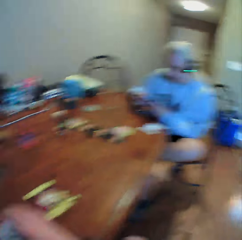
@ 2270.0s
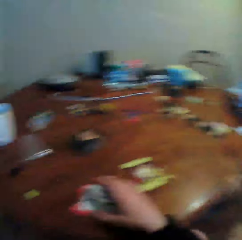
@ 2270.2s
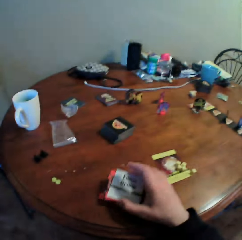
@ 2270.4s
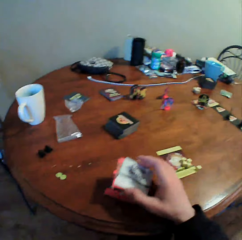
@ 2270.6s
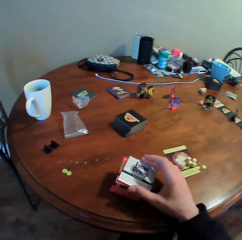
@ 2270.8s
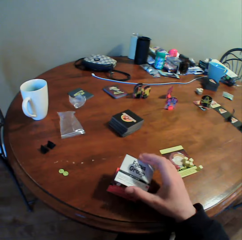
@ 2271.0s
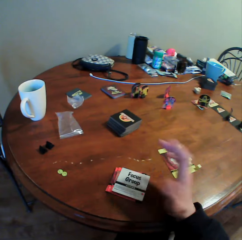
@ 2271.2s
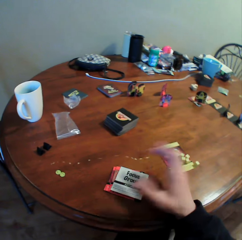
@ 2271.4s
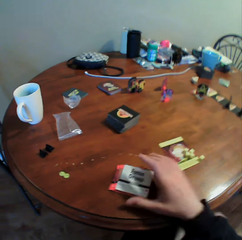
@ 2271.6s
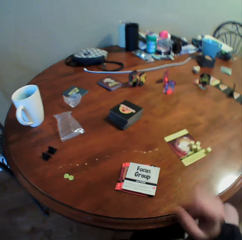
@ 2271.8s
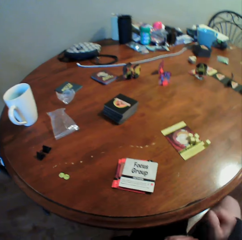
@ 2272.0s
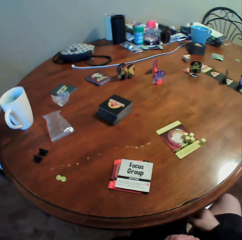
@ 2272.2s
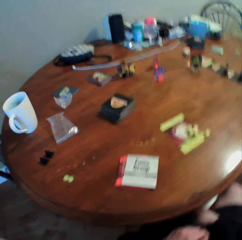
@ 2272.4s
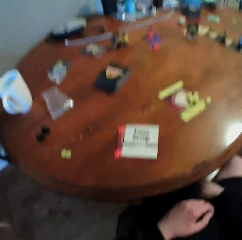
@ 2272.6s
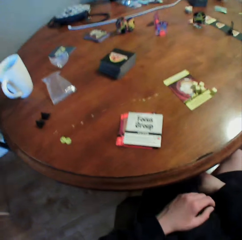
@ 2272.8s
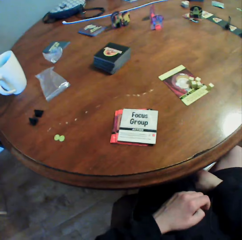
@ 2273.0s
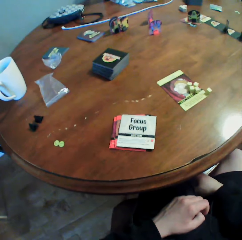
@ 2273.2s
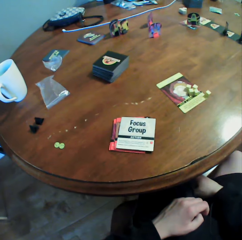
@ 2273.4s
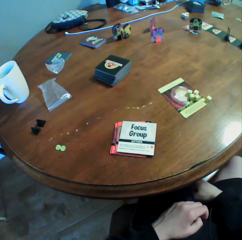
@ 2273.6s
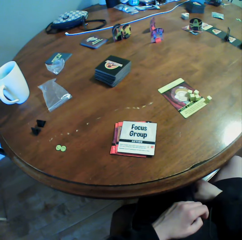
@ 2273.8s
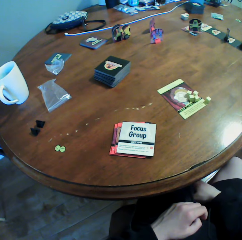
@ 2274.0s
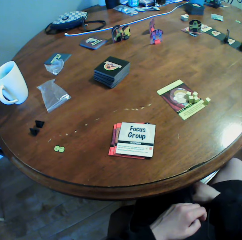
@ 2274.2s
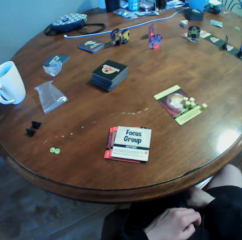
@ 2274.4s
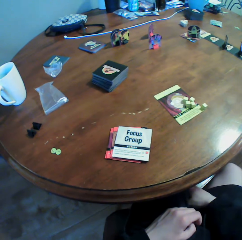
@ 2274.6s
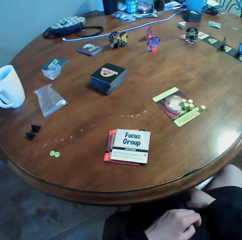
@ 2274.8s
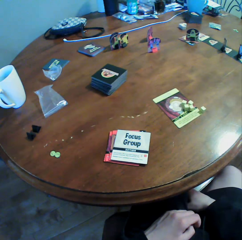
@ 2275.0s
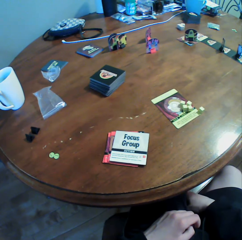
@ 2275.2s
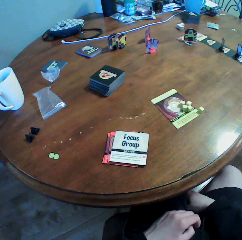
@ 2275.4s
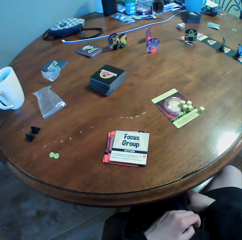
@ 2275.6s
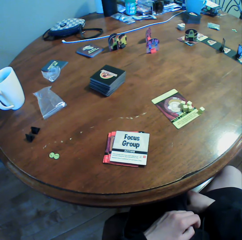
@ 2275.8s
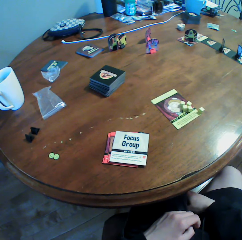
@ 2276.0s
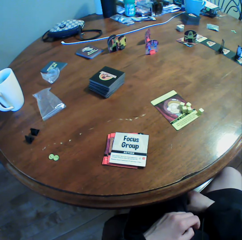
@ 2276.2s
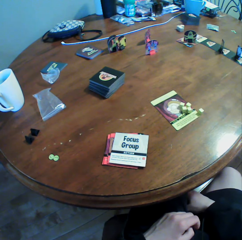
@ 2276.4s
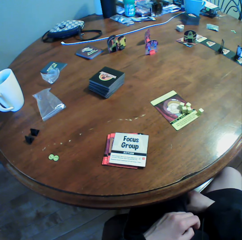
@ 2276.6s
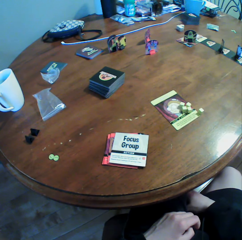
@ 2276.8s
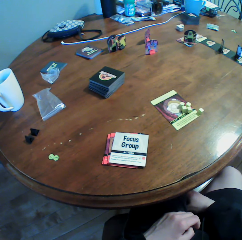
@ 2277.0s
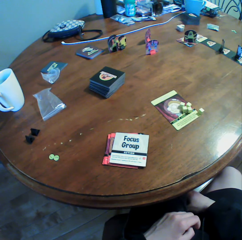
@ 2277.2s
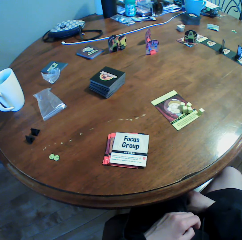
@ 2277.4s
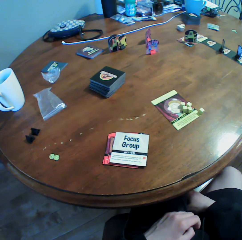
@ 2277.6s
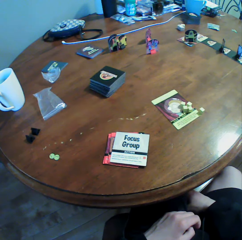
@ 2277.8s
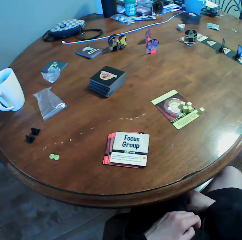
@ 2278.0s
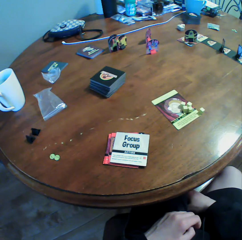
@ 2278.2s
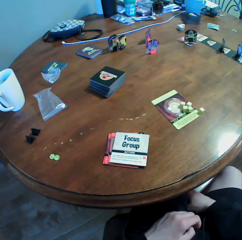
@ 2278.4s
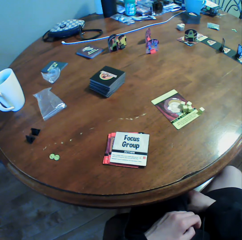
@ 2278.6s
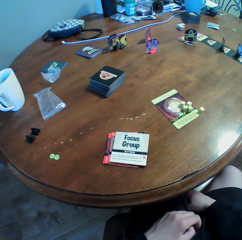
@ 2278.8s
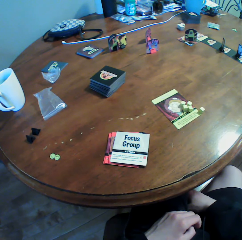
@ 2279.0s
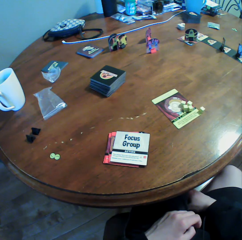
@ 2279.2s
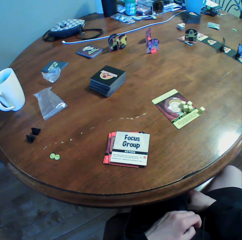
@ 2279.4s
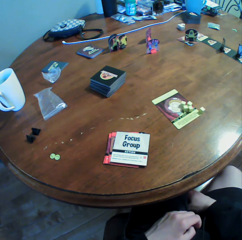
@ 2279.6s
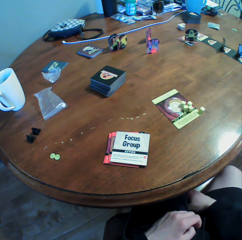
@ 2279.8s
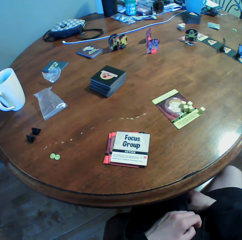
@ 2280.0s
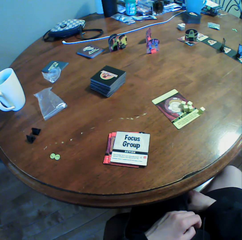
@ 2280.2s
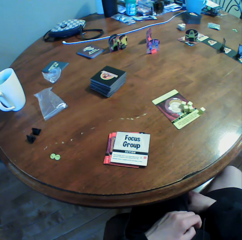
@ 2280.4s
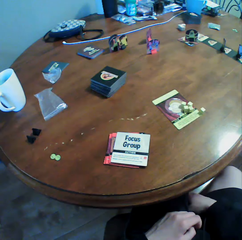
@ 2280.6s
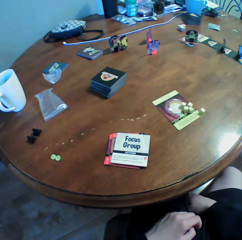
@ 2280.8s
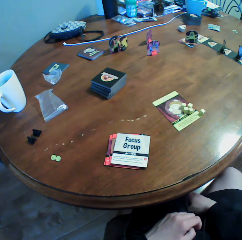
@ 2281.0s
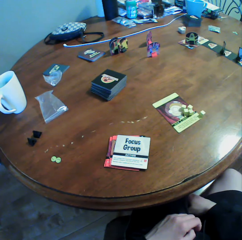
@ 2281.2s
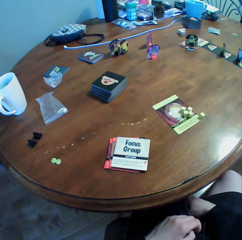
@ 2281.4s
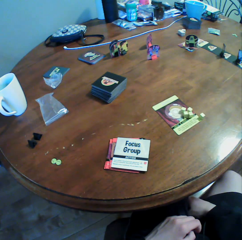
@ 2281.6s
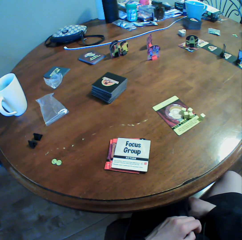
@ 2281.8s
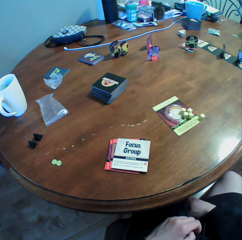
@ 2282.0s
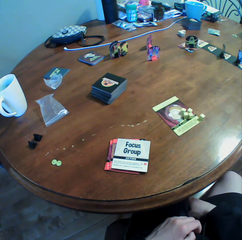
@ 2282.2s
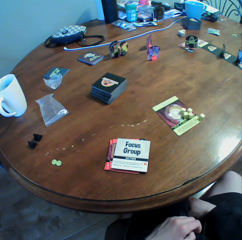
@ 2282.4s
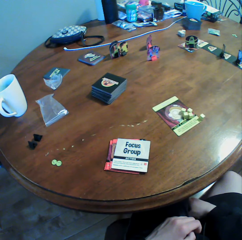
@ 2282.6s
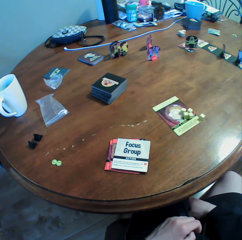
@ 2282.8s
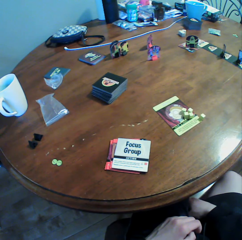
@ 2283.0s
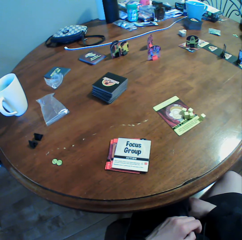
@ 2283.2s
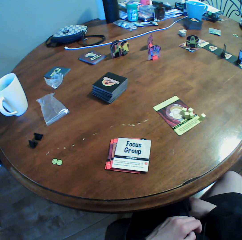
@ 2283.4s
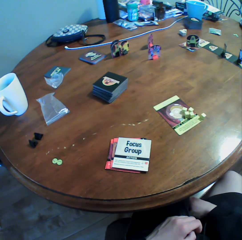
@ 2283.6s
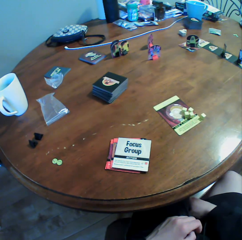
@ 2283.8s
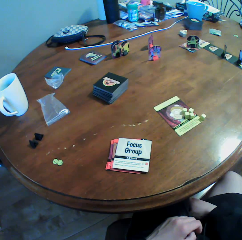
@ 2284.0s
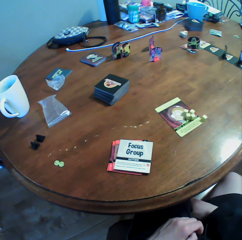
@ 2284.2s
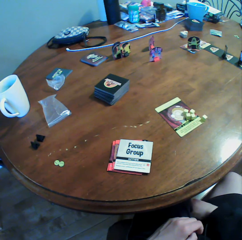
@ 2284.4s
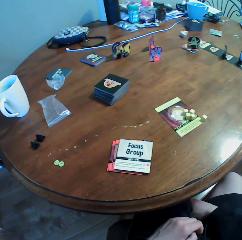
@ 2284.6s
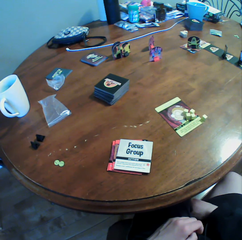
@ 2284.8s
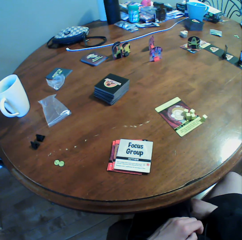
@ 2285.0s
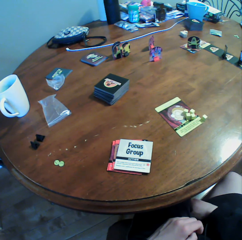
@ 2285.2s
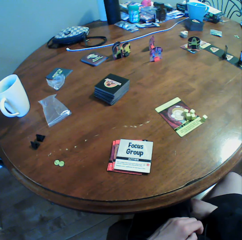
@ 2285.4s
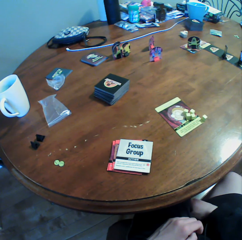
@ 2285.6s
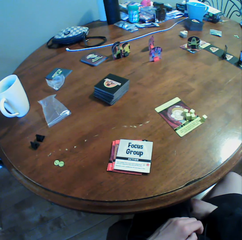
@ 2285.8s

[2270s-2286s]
The camera wearer moves a card on the table, drops the card on the table, moves their hand, does something, and looks around.

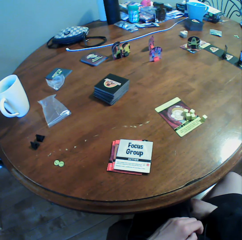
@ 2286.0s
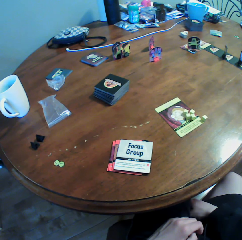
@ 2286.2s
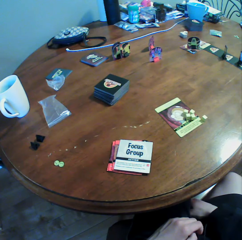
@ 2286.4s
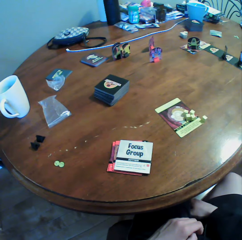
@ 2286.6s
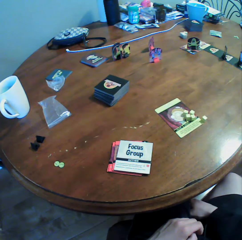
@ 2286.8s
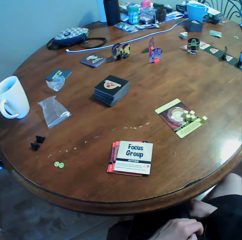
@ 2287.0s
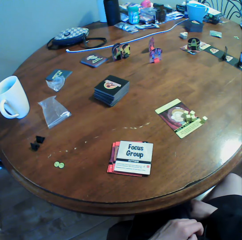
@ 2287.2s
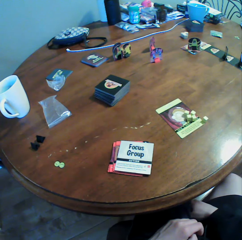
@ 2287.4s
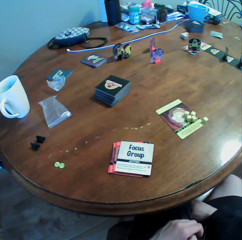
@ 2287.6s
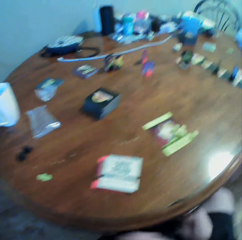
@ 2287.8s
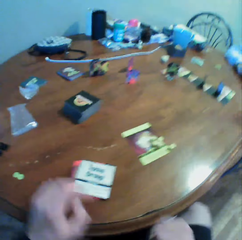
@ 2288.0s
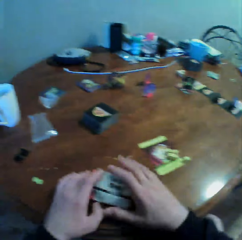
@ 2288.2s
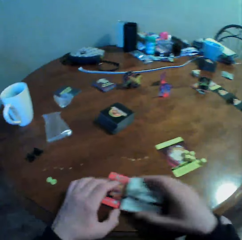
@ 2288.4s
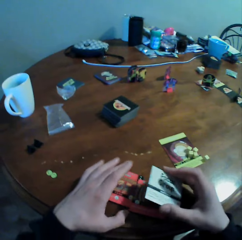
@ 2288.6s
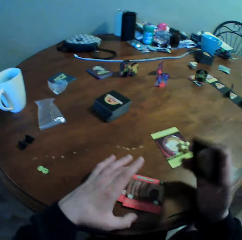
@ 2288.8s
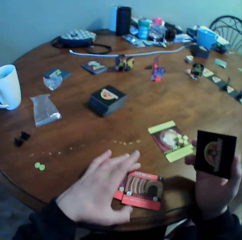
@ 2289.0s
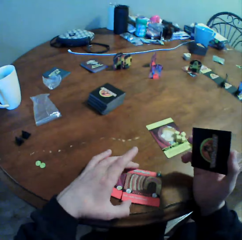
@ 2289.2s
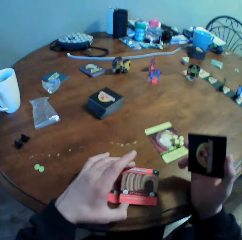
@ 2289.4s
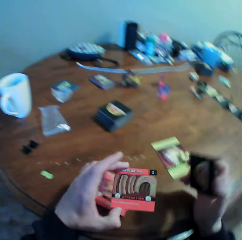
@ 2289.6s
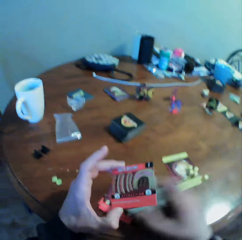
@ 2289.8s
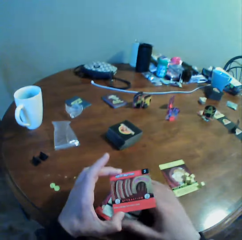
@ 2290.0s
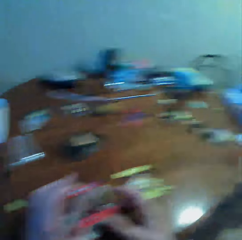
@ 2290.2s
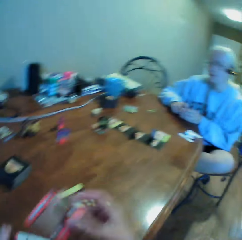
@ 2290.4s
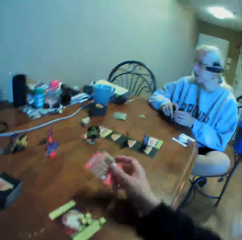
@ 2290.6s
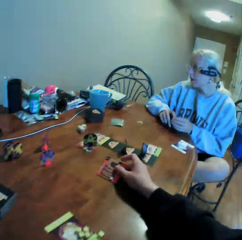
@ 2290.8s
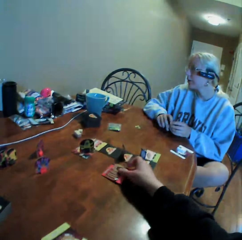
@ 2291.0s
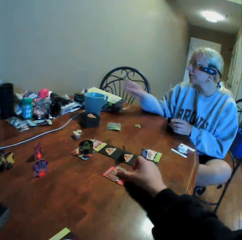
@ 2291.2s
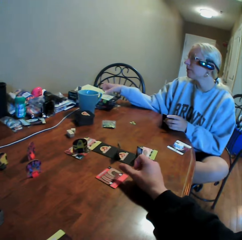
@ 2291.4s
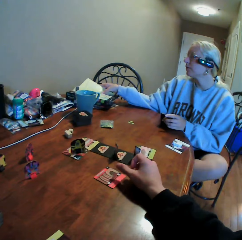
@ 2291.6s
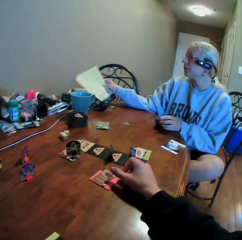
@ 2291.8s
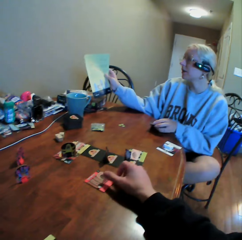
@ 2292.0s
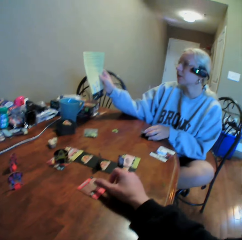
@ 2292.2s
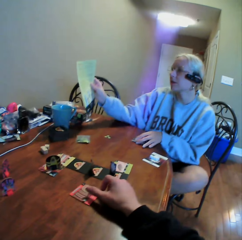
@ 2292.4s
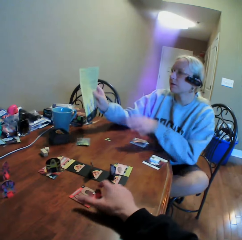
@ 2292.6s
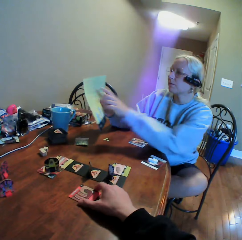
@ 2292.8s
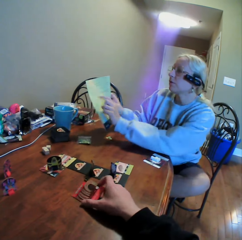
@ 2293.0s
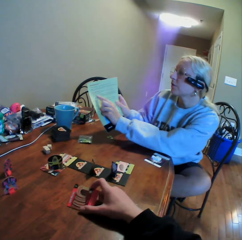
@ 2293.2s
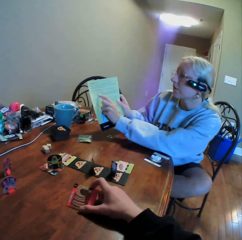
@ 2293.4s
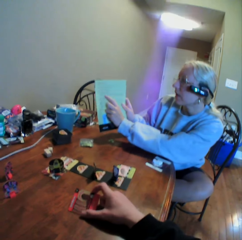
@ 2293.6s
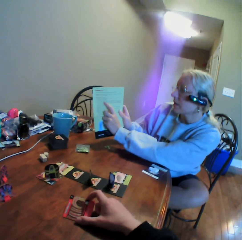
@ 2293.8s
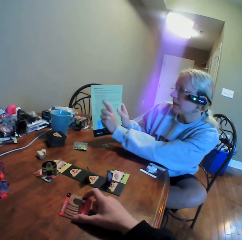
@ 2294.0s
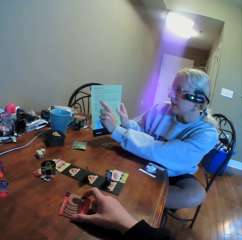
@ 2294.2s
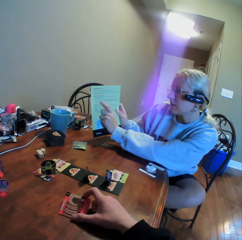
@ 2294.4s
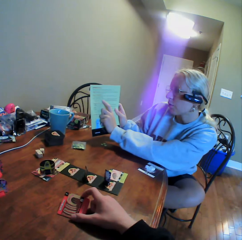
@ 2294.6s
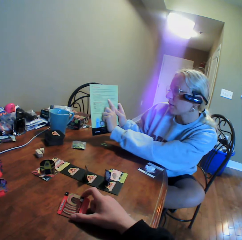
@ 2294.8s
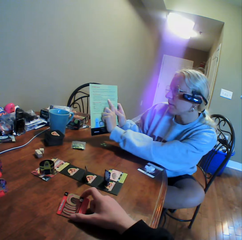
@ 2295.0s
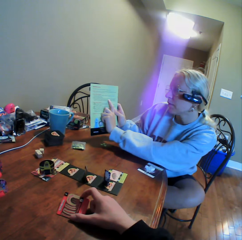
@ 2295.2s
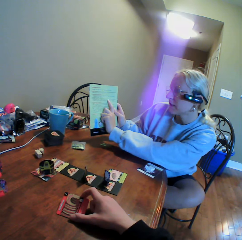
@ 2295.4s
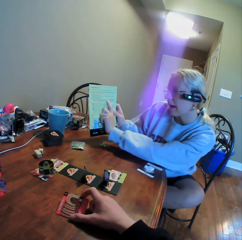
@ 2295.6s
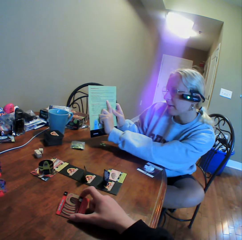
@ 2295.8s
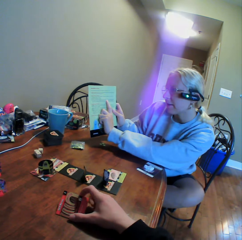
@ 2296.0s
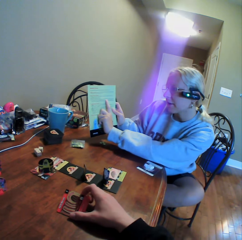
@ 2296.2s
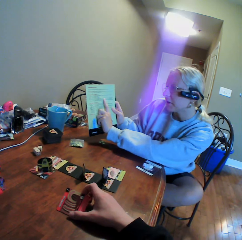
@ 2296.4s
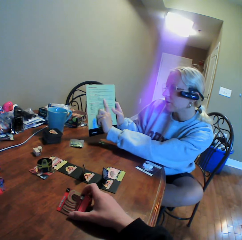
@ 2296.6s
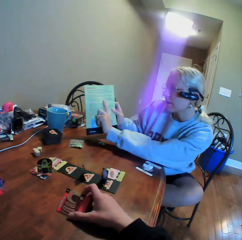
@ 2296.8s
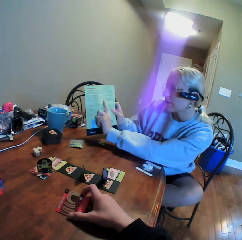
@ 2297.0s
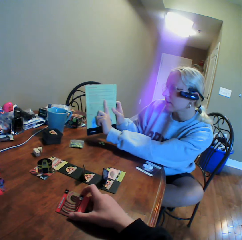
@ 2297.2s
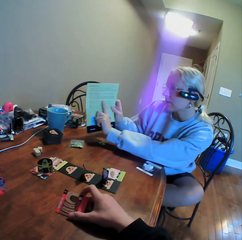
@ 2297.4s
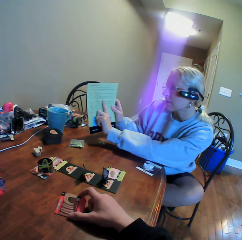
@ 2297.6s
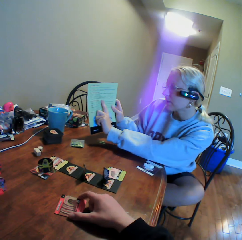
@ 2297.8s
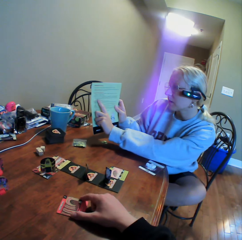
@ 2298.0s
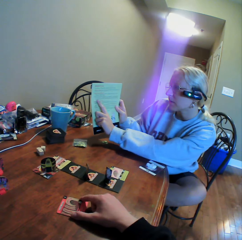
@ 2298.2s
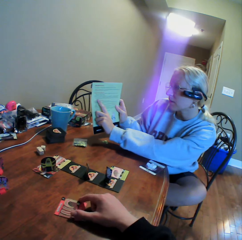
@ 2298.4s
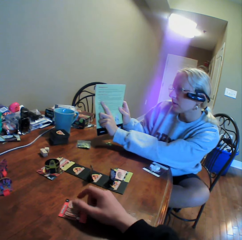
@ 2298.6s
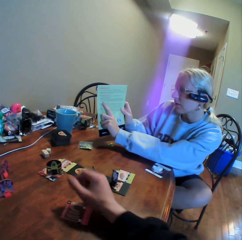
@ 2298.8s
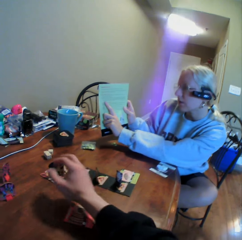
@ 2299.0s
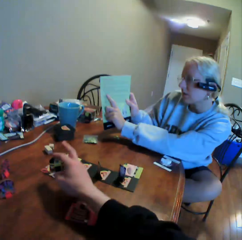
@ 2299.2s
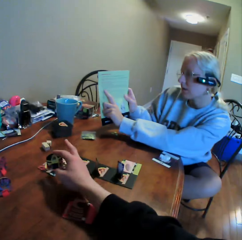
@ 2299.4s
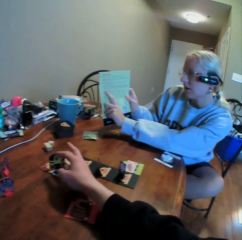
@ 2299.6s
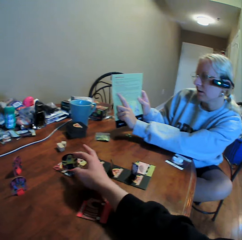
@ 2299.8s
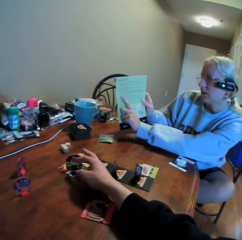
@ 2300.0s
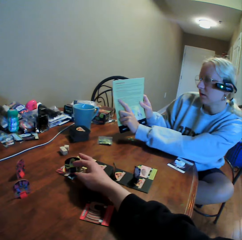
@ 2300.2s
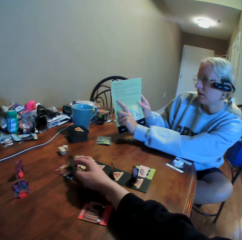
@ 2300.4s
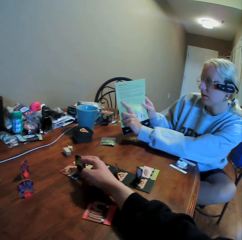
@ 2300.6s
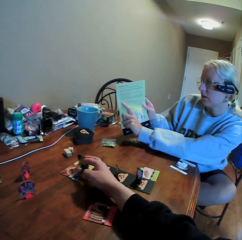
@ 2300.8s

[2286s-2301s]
A woman puts her hand on the table. The camera wearer picks the cards on the table with his hands. He puts the cards on the table, picks up the cards on the table, and moves his hand. The woman looks around. The camera wearer puts the cards on the table, moves a card on the table, and looks around. The woman picks a book from the table. The camera wearer holds the card on the table. The woman points on the book and shows something to the camera wearer. The camera wearer moves his hand.
